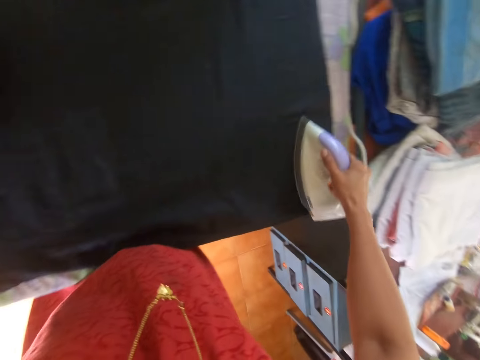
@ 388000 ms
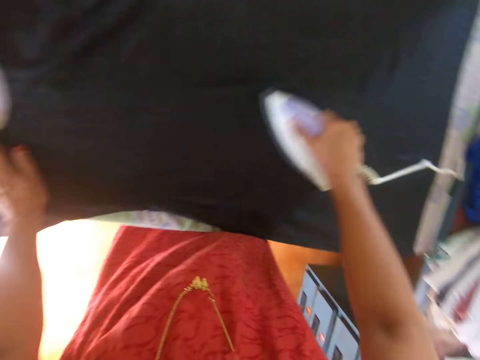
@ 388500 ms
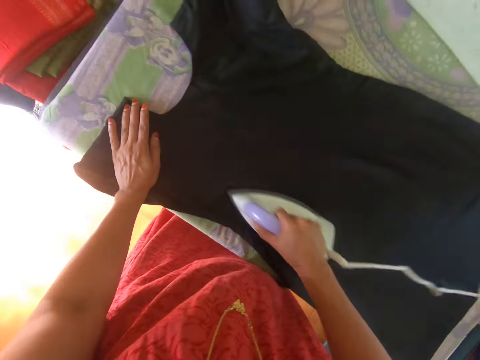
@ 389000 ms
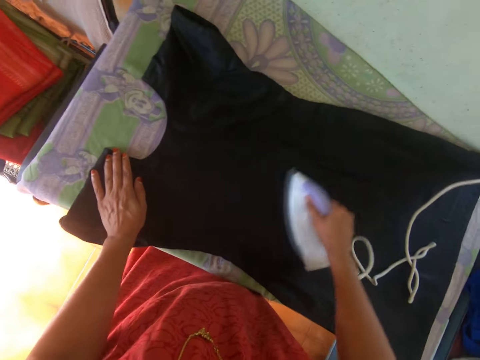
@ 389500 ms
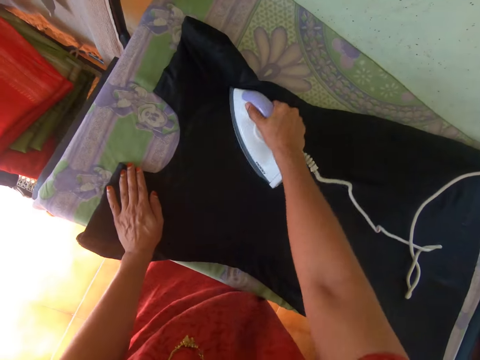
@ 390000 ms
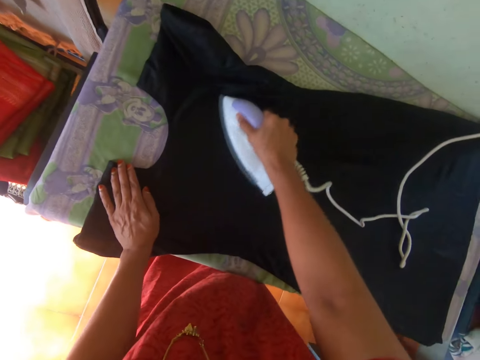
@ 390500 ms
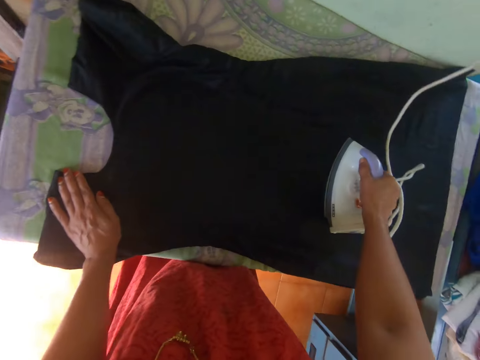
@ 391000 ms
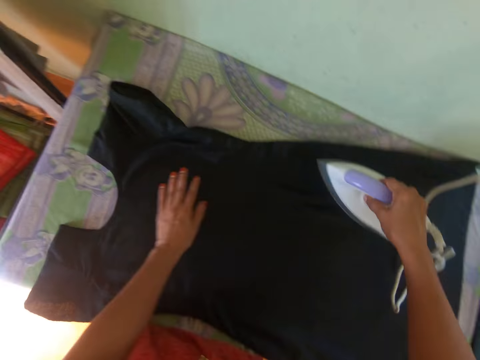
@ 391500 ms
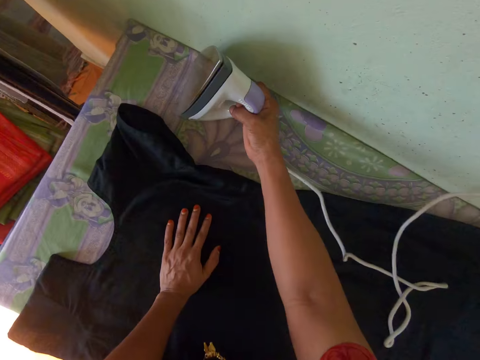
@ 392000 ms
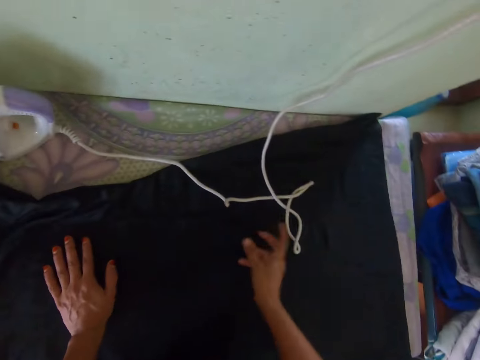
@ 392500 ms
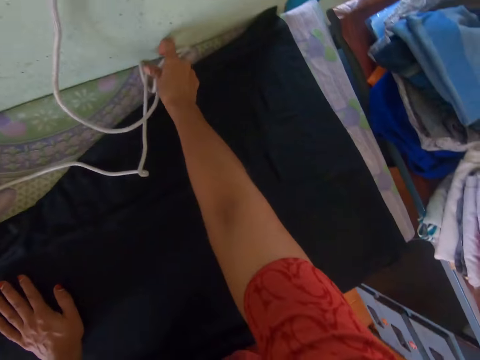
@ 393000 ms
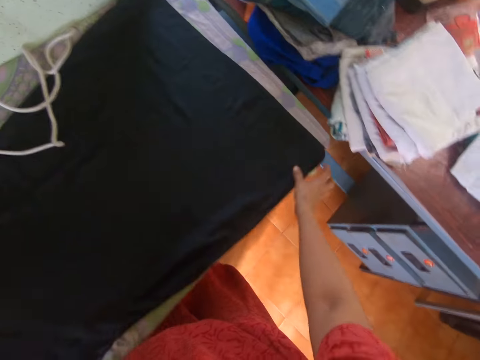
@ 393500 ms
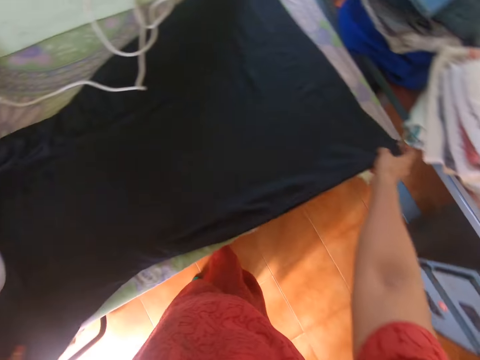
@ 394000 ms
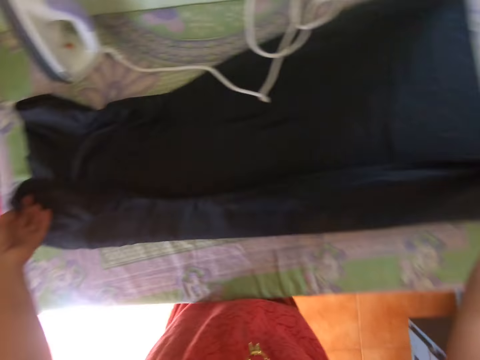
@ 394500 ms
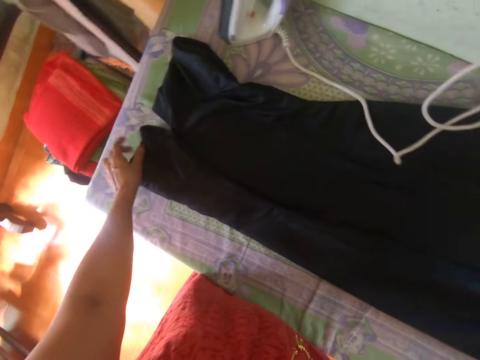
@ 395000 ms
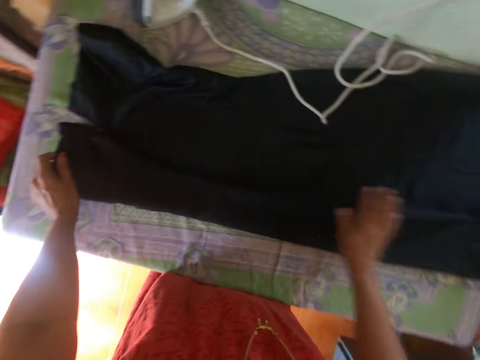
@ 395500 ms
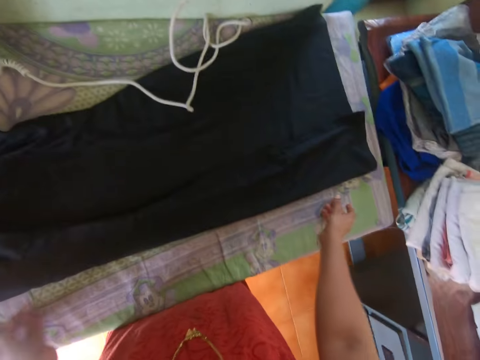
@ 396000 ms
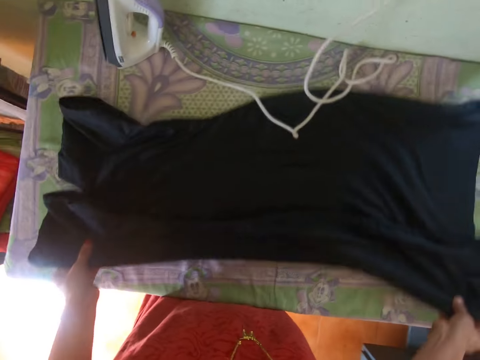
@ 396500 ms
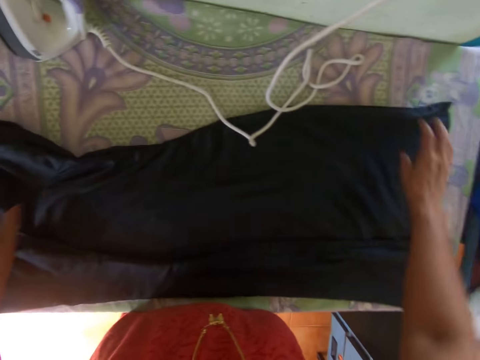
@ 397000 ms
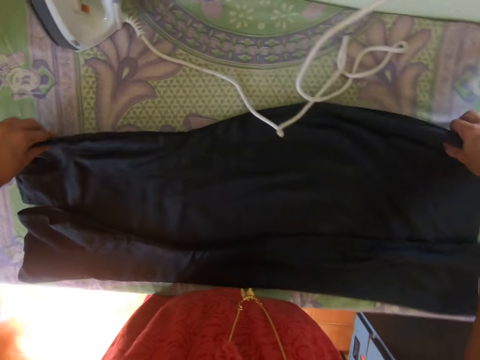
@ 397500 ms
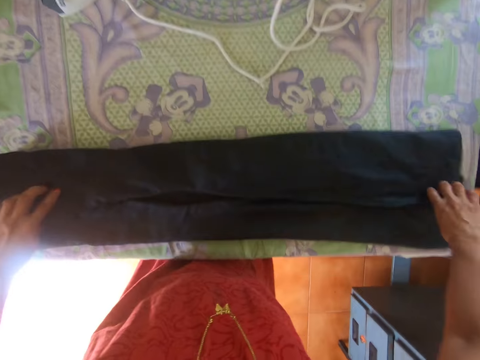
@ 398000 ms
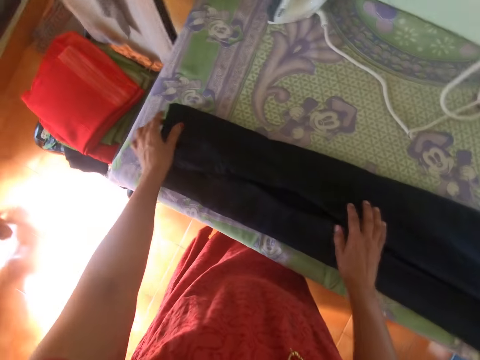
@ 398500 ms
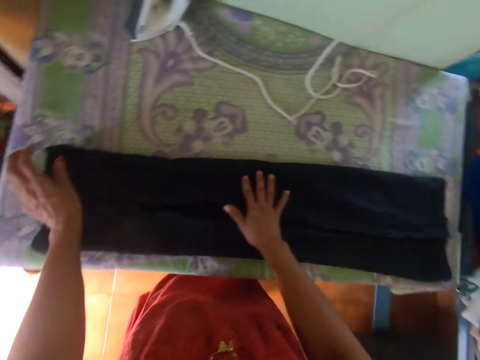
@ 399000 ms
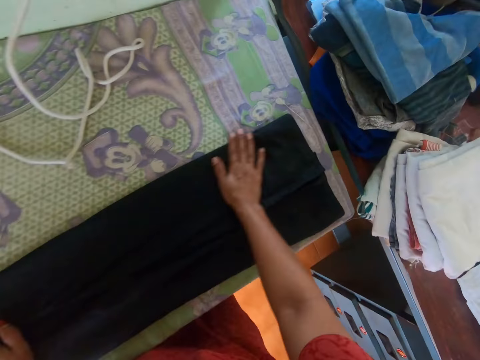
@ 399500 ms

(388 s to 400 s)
The camera wearer drops the pressing iron on the table with her right hand. She adjusts the pressing iron cable on the table with her right hand. She folds the dress on the table with both hands.

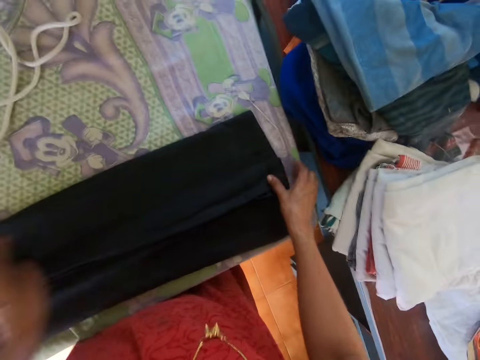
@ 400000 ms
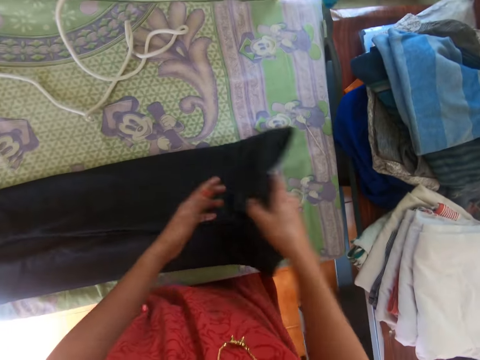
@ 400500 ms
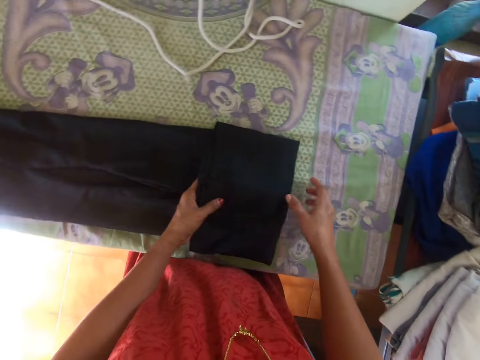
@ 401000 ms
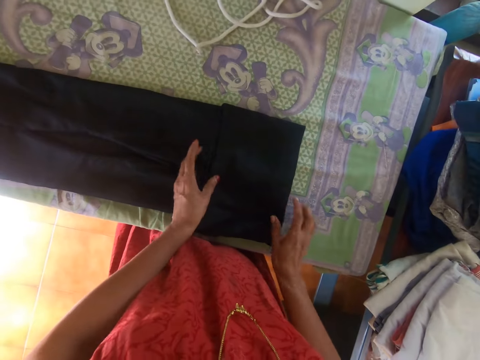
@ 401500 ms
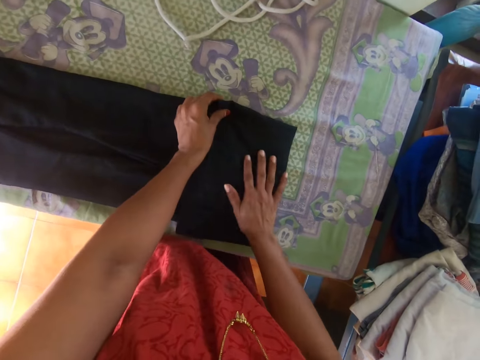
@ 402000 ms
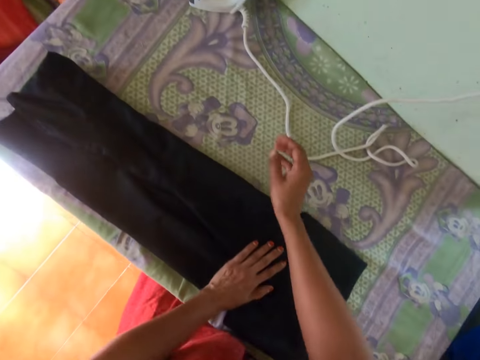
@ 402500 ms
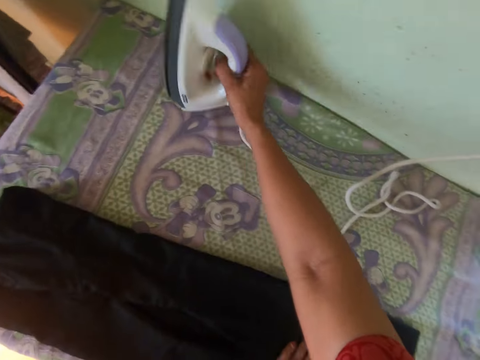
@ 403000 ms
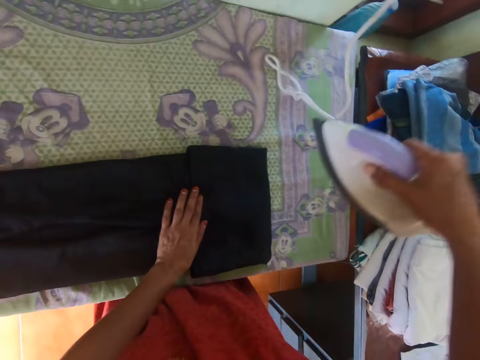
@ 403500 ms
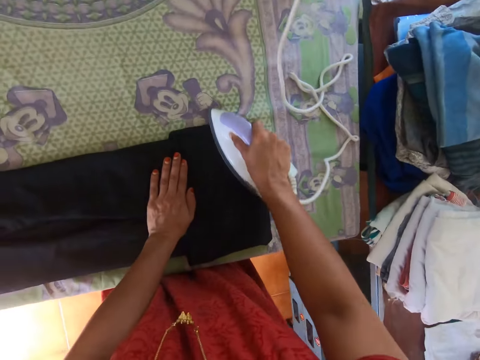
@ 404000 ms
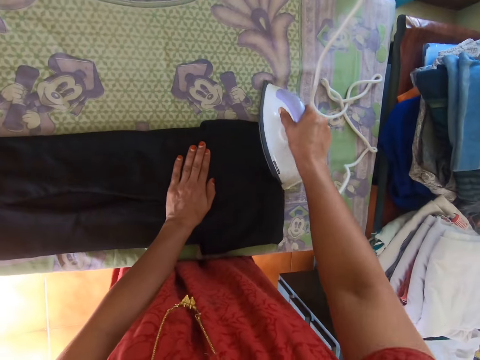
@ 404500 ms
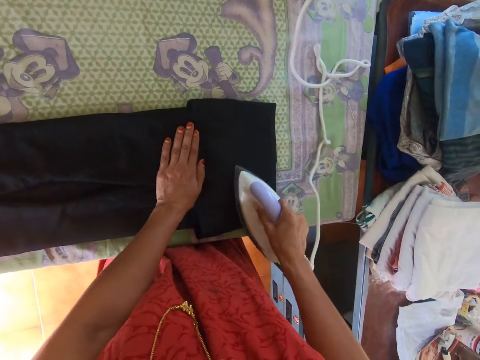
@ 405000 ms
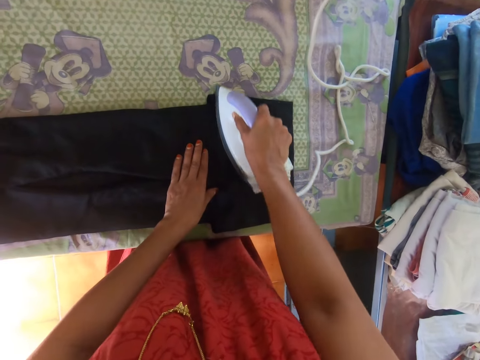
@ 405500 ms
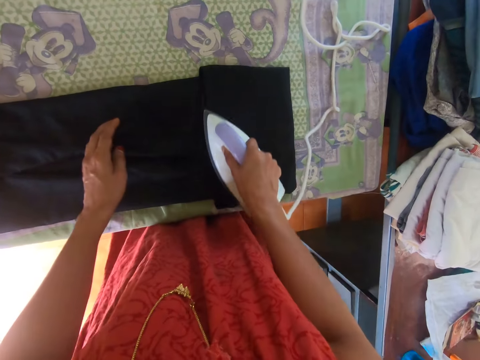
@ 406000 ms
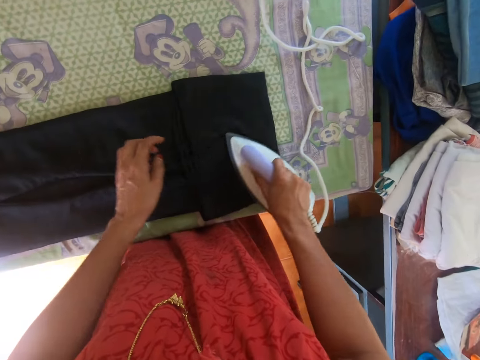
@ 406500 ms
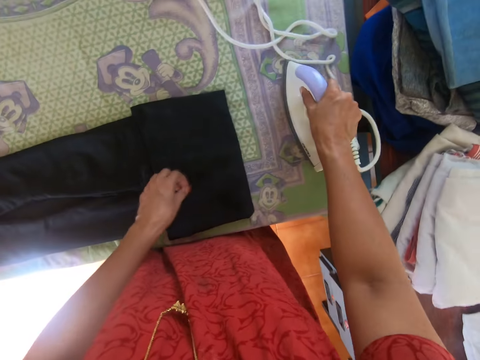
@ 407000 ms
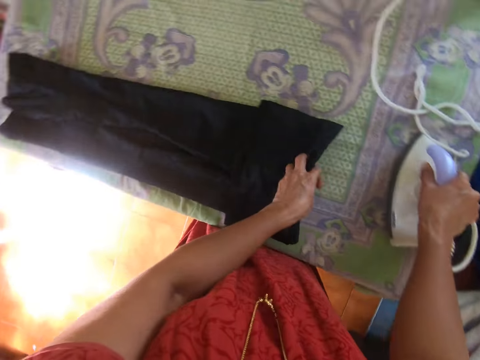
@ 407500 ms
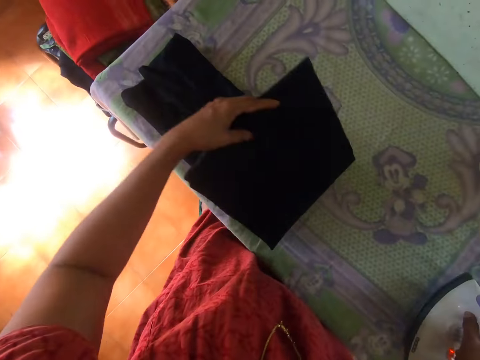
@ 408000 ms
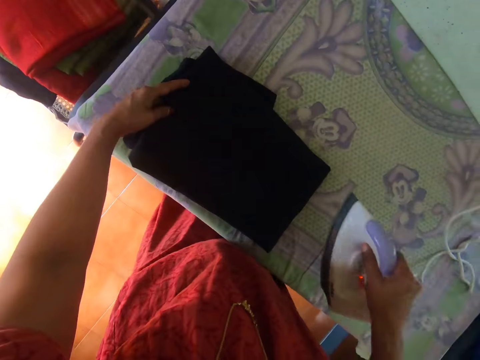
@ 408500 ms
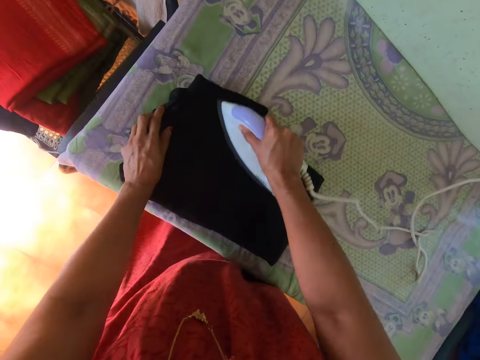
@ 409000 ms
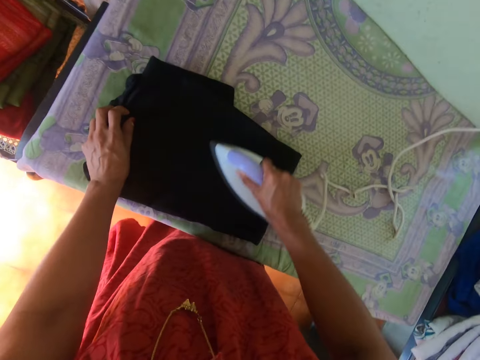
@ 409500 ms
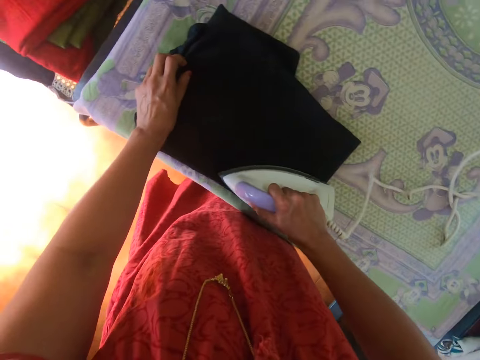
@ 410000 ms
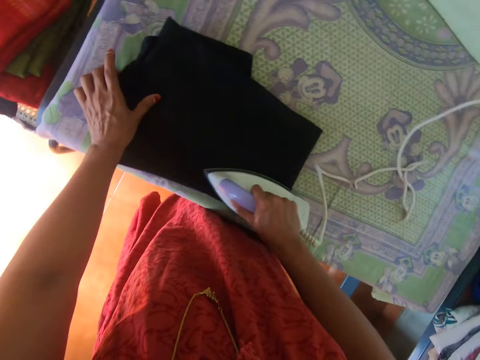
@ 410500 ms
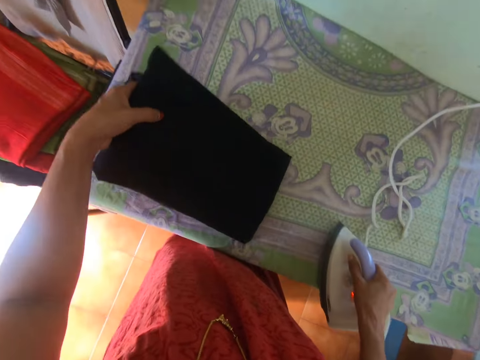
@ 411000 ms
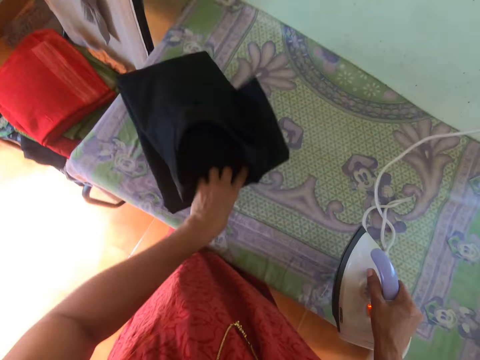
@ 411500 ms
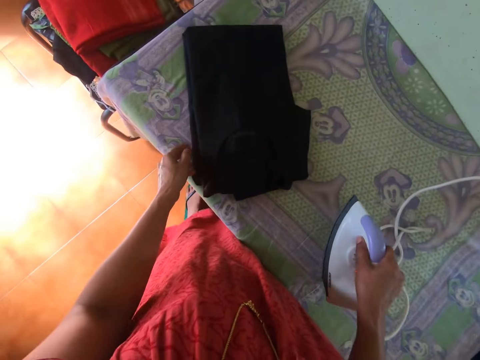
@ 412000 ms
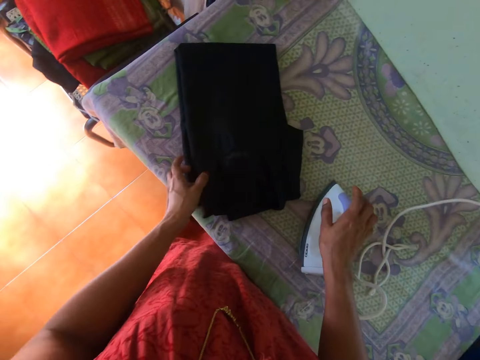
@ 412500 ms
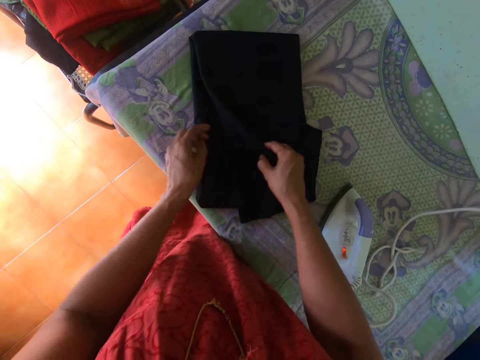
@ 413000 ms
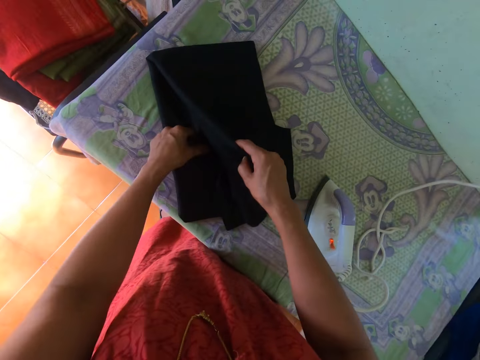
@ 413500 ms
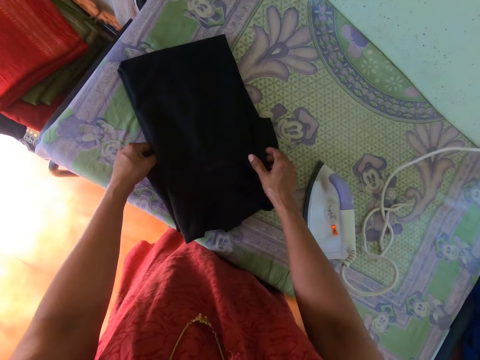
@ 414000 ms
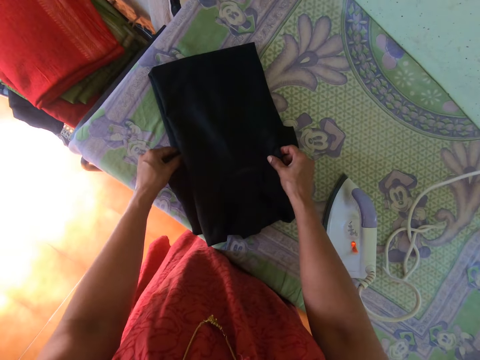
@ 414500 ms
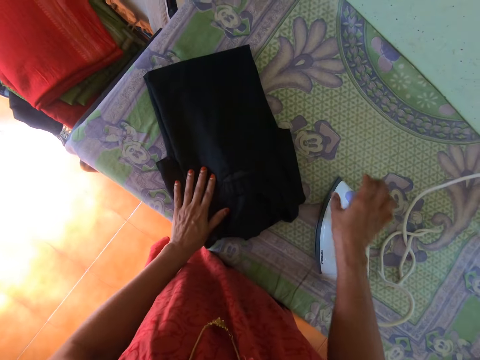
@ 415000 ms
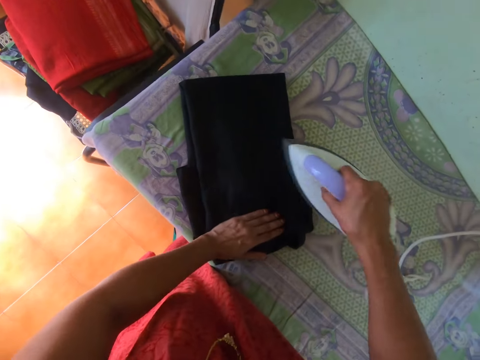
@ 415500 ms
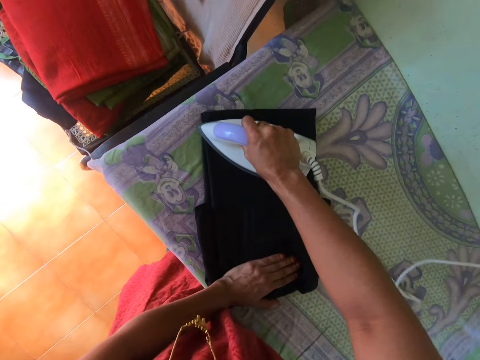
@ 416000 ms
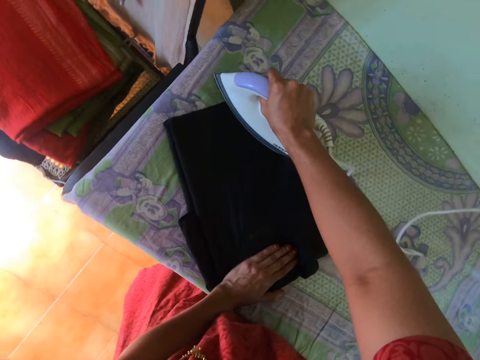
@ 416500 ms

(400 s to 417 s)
The camera wearer picks the pressing iron from the table with her right hand. She smoothens the dress on the table with the pressing iron in her right hand. She folds the dress on the table with her left hand. She picks the pressing iron from the table with her right hand. She smoothens the dress on the table with the pressing iron in her right hand. She picks the dress from the table with her left hand. She drops the dress on the table with her left hand. She drops the pressing iron on the table with her right hand. She adjusts the dress on the table with both hands. She picks the pressing iron from the table with her right hand. She smoothens the dress on the table with the pressing iron in her right hand.
